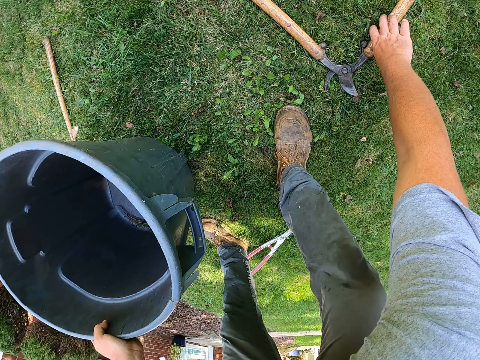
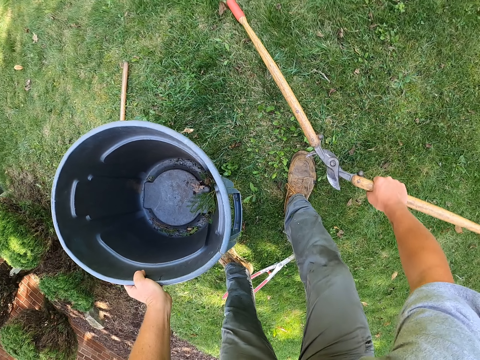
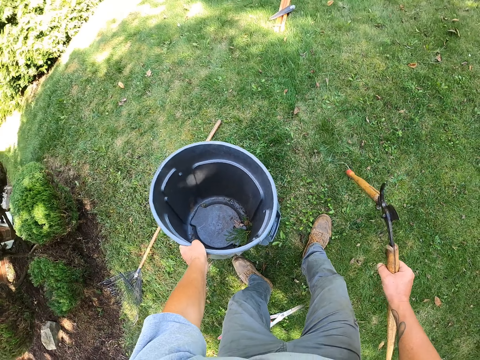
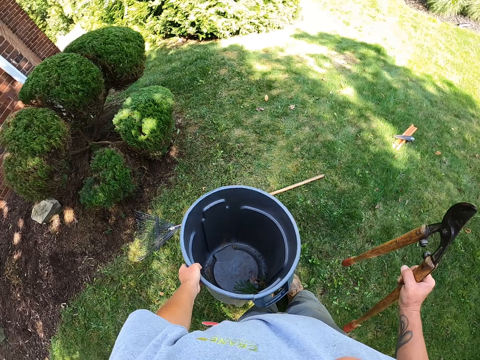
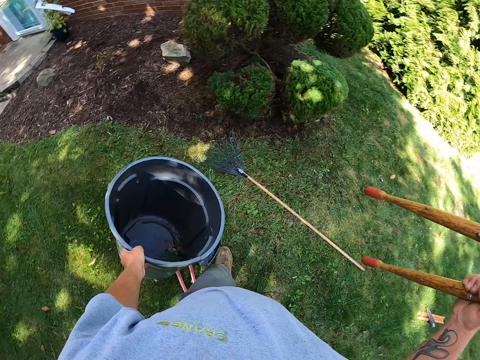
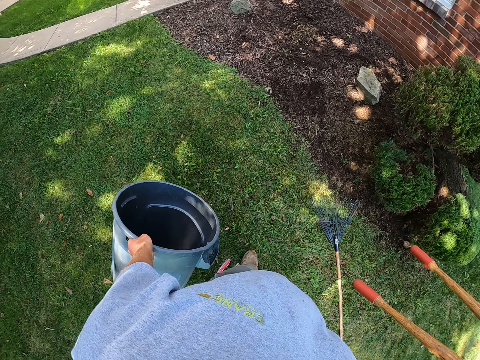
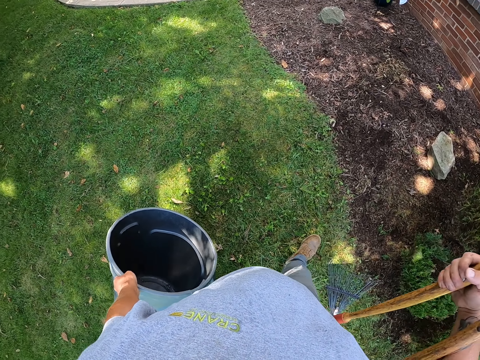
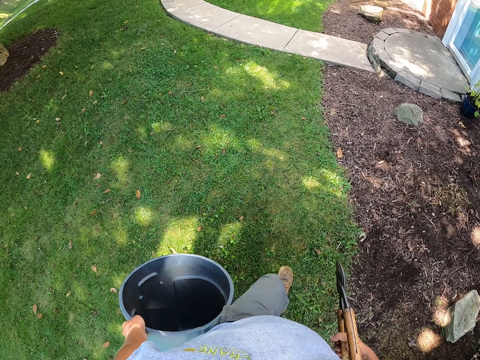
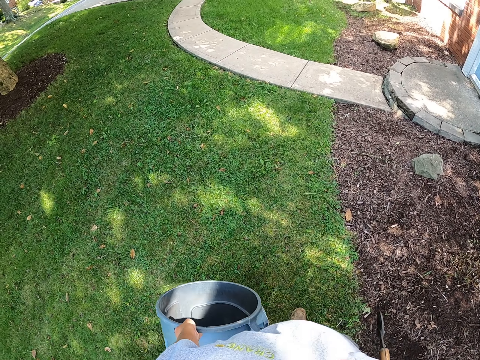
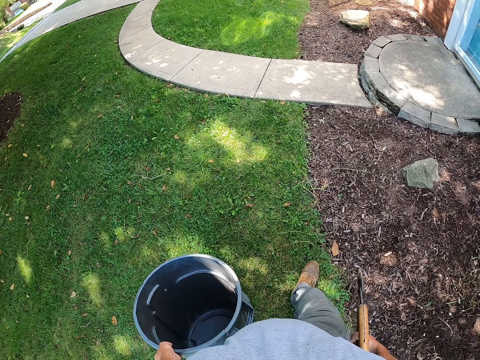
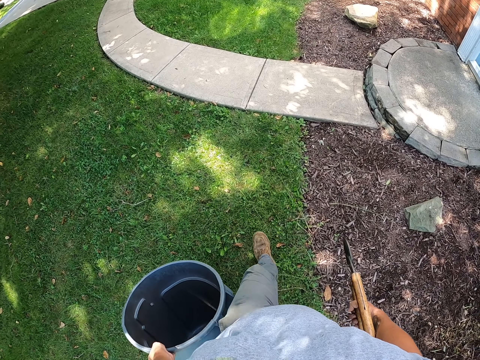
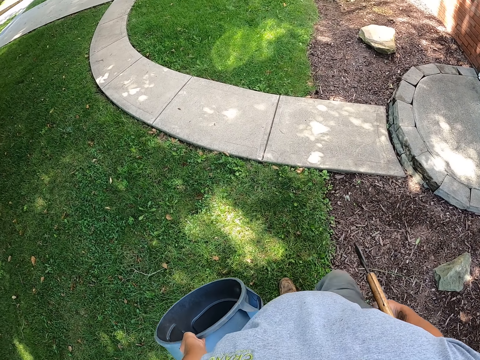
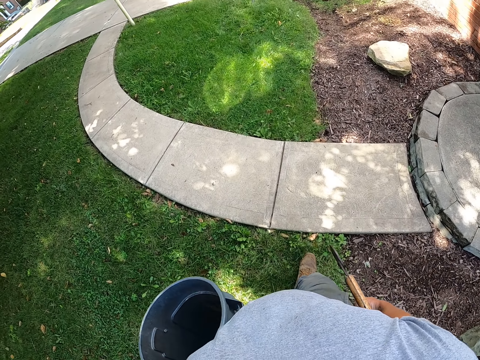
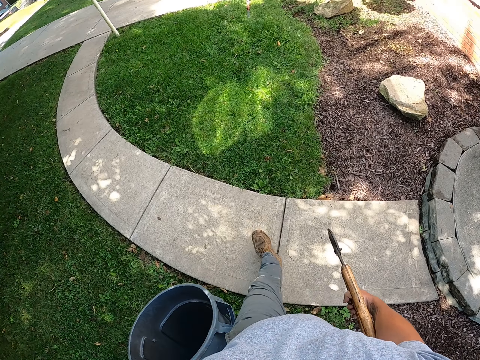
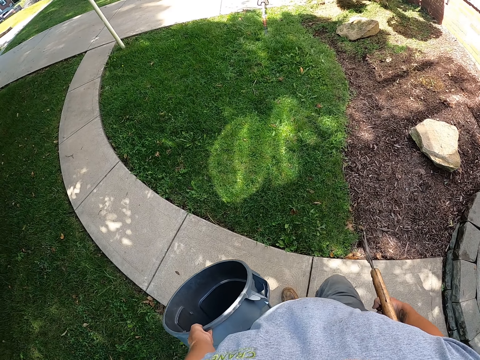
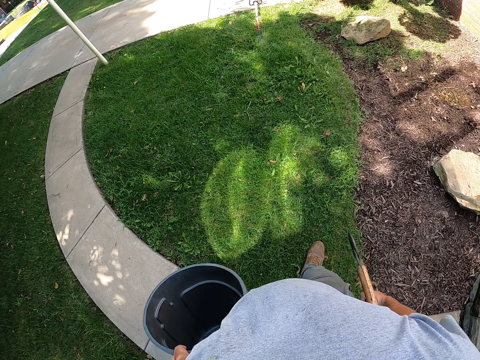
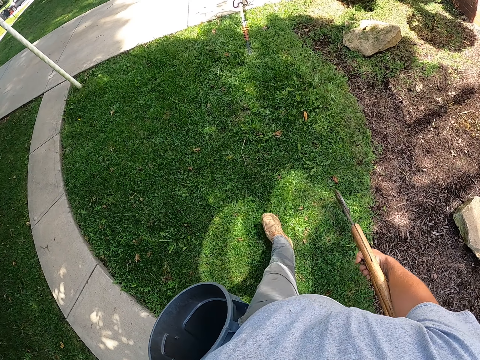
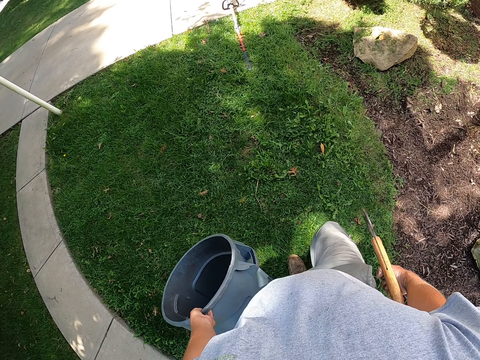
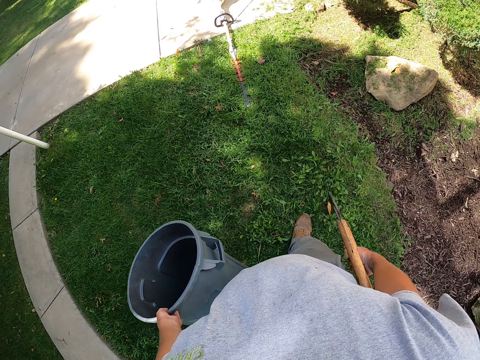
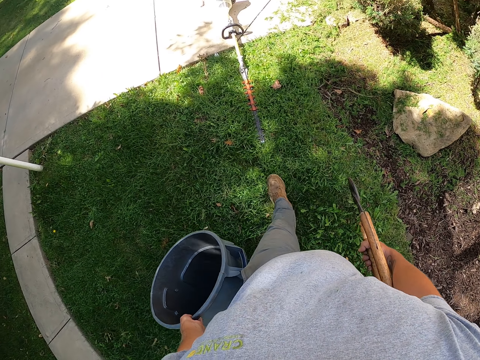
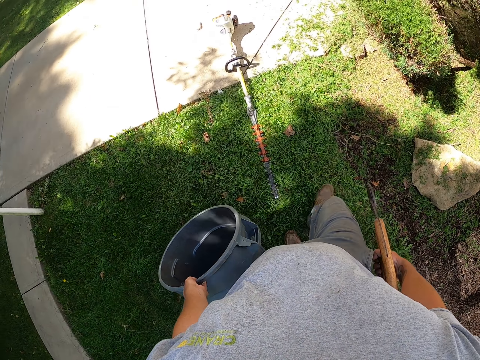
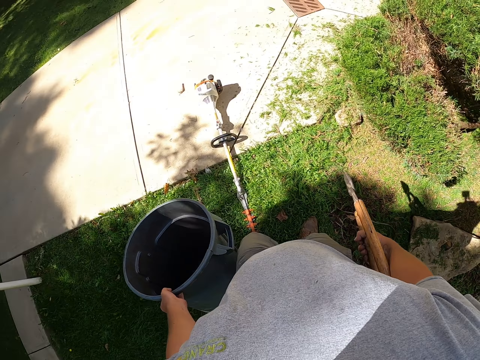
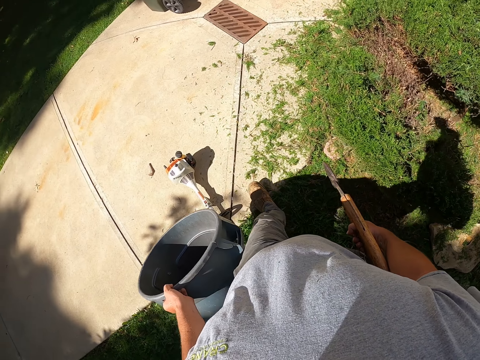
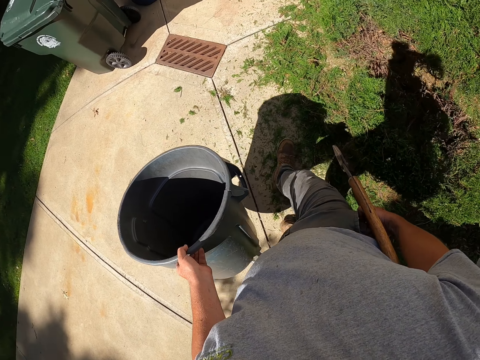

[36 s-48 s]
The camera wearer picks up the dustbin. They pick up the pruning shears or shrub clippers. They pick up the shrub clippers, pick up the dustbin and walk towards the shrubs.

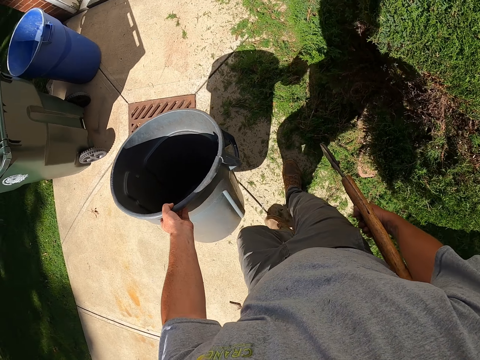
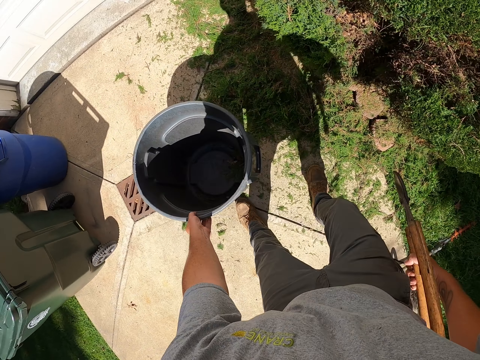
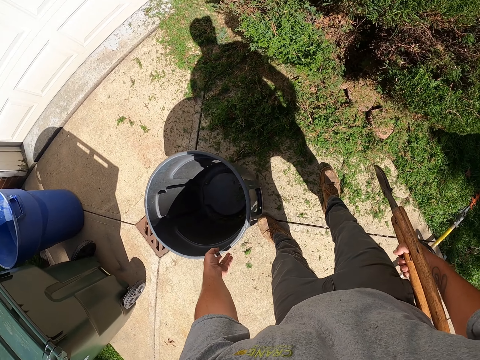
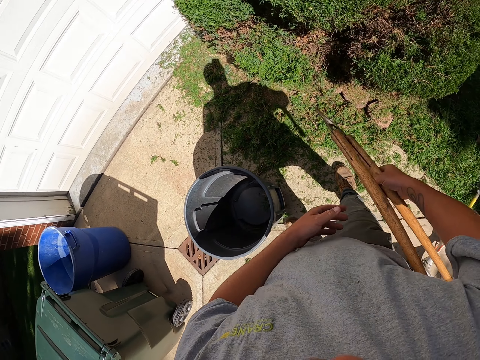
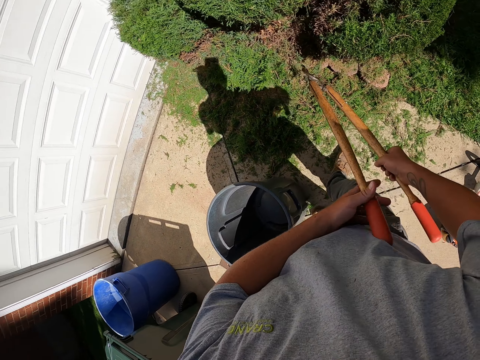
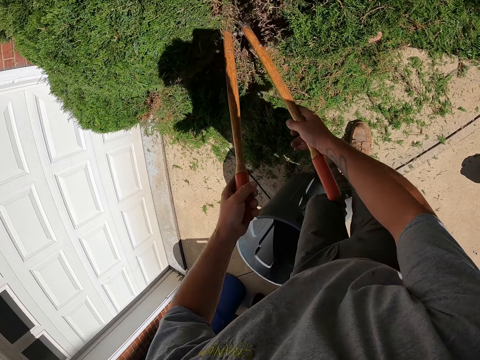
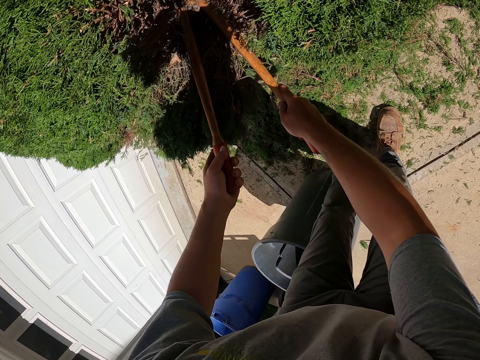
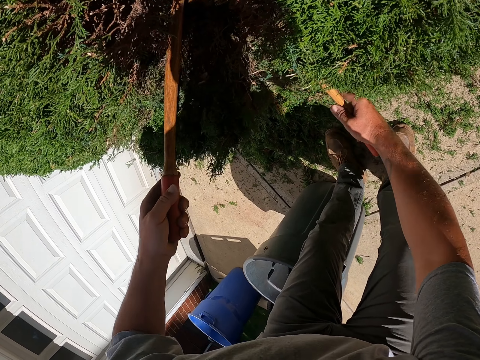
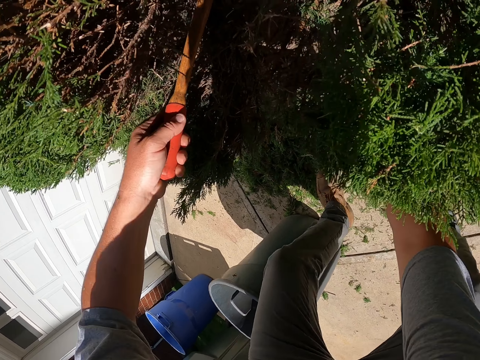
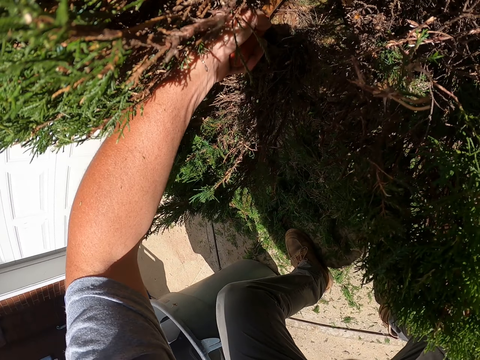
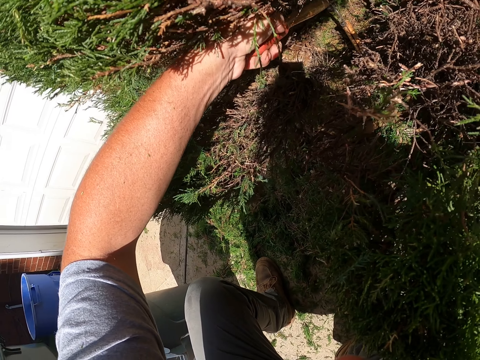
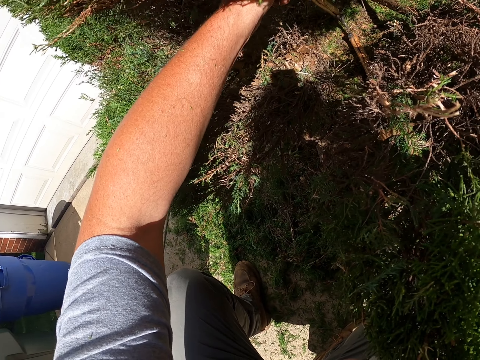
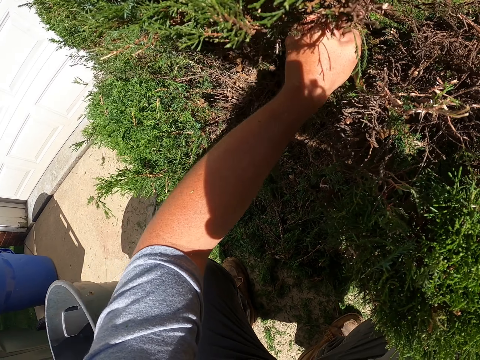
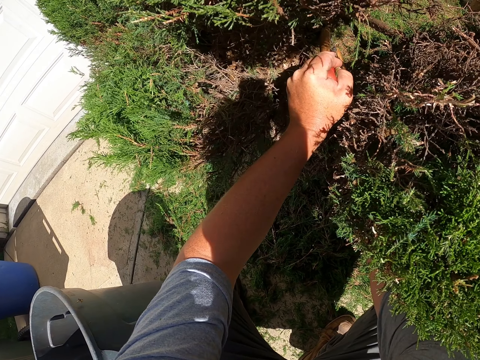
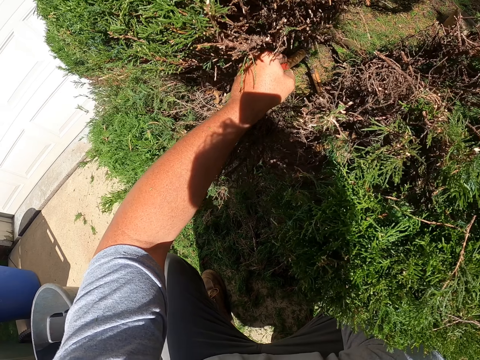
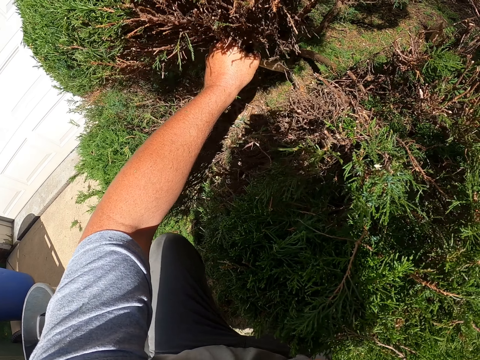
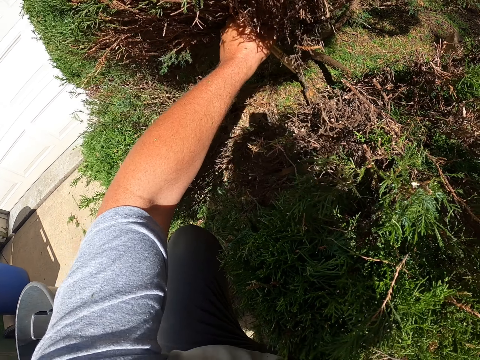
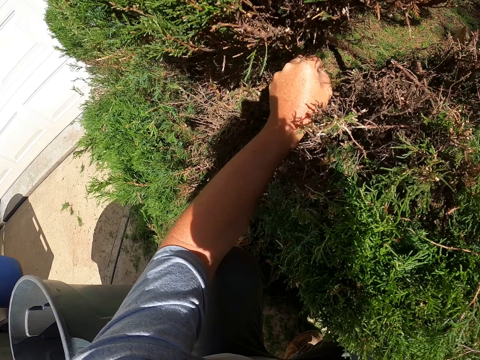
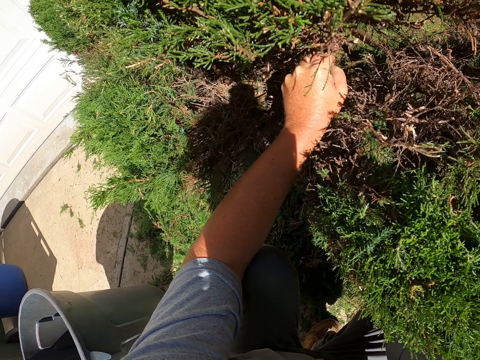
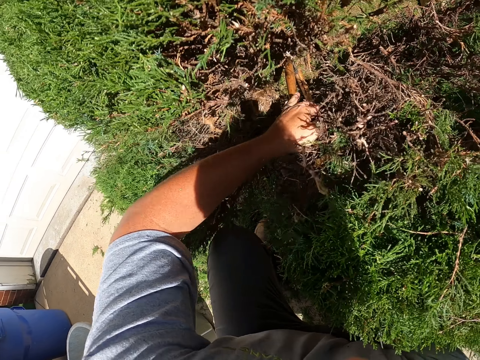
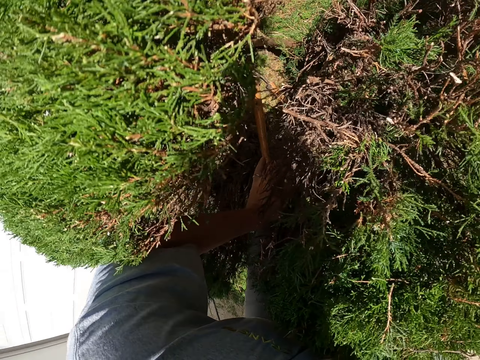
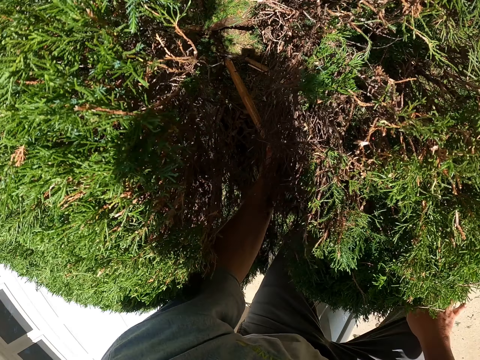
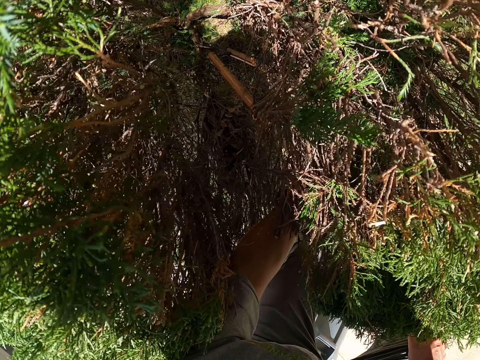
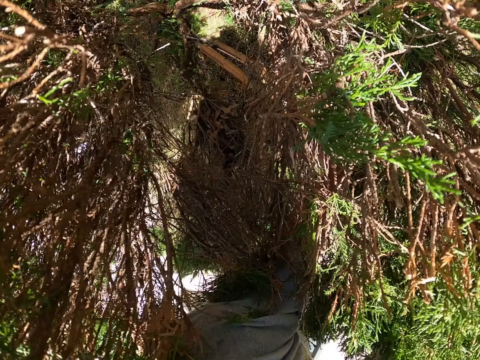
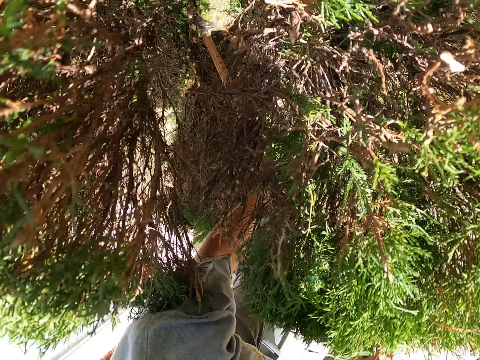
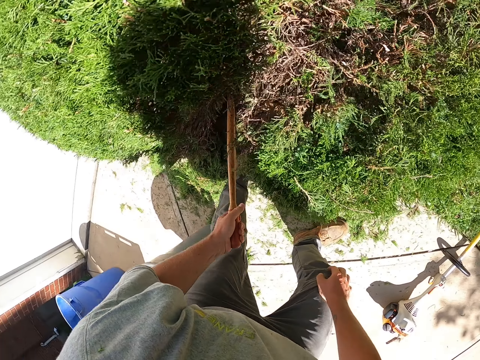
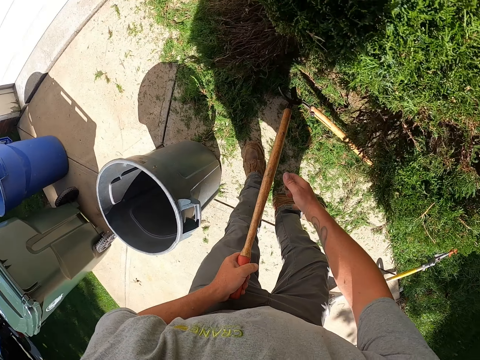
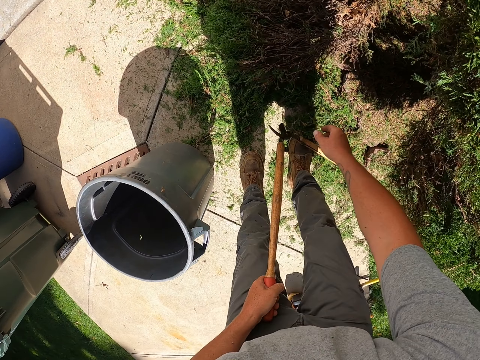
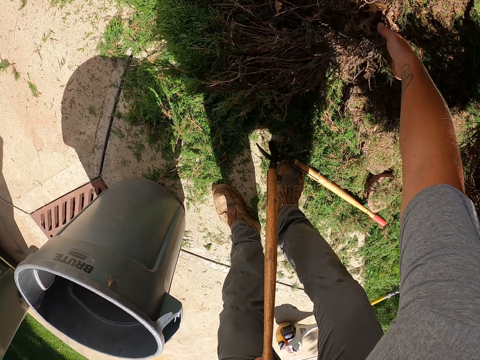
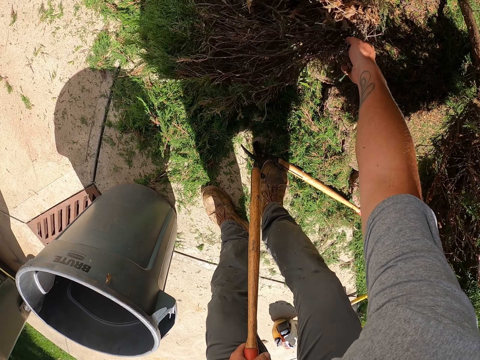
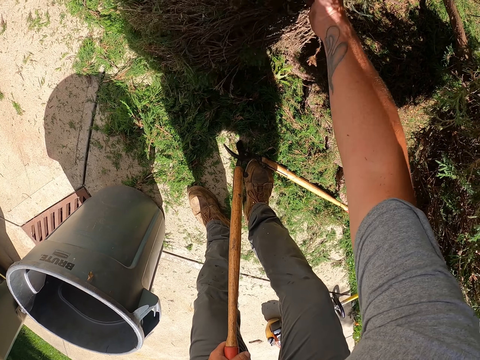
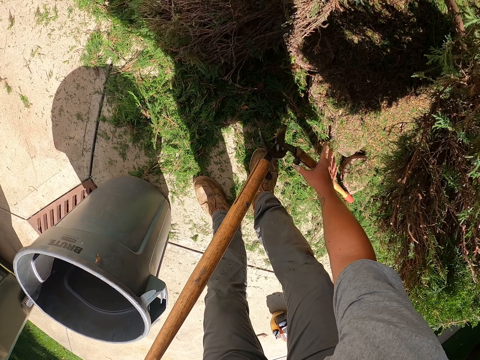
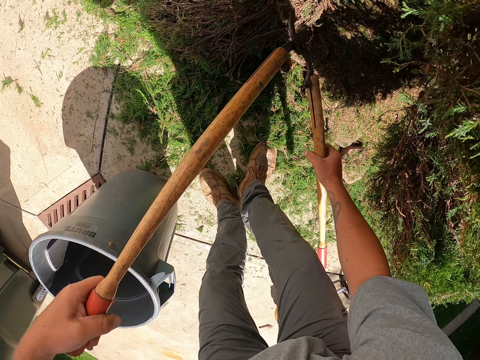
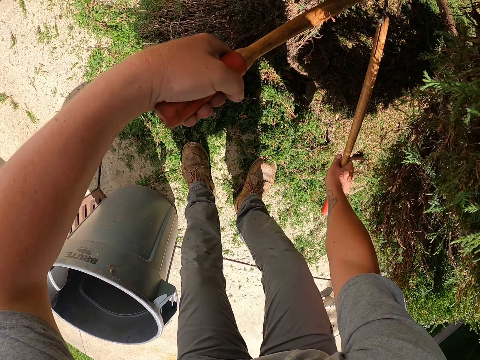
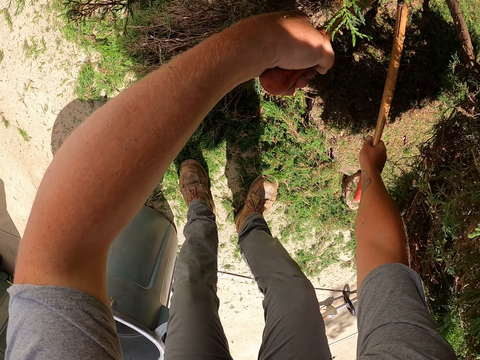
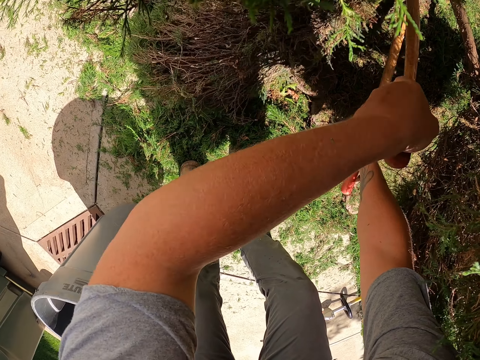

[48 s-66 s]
The camera wearer puts down the dustbin. They cut the shrubs with the shrub trimmers. They hold the shrub clippers. They hold the shrub and pick up the shrub. They hold the shrub clippers. They cut the shrubs with the shrub trimmers.
